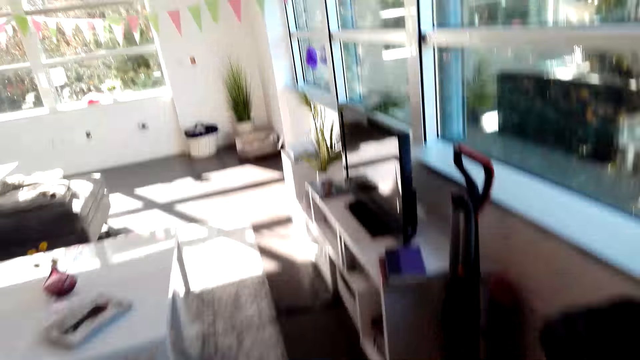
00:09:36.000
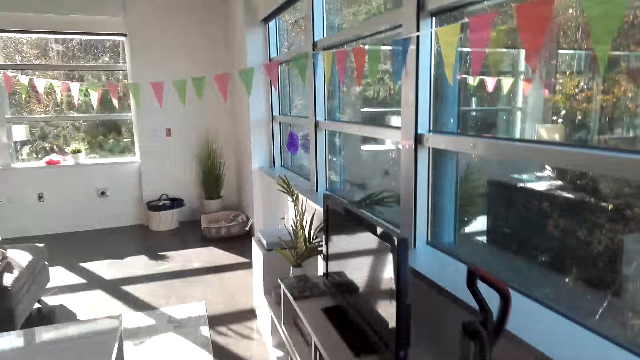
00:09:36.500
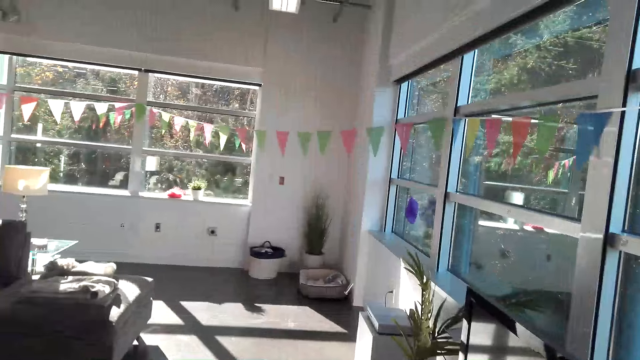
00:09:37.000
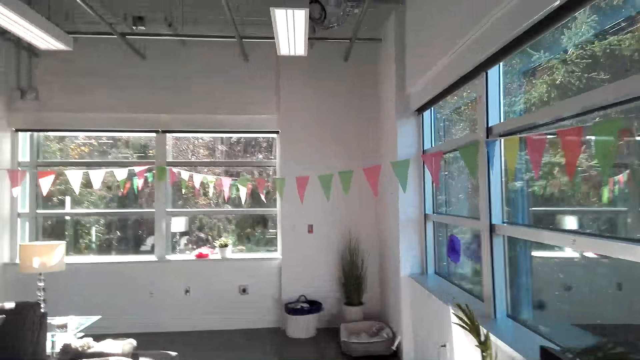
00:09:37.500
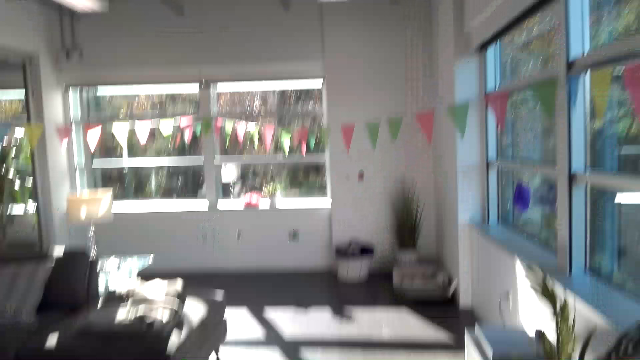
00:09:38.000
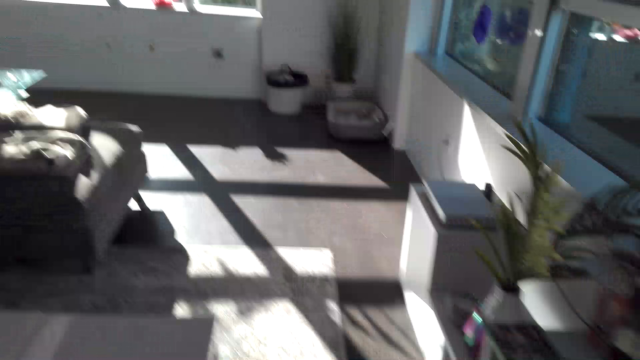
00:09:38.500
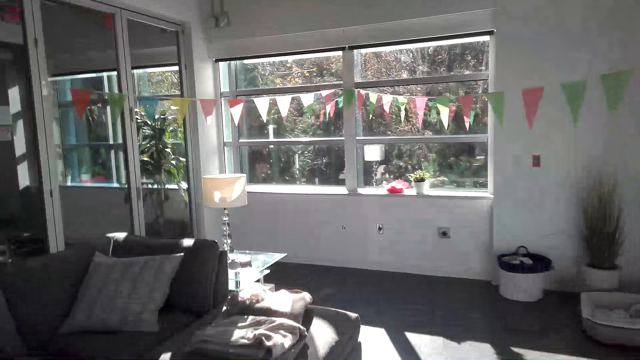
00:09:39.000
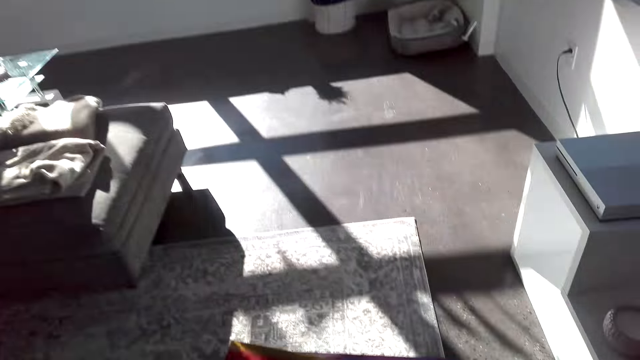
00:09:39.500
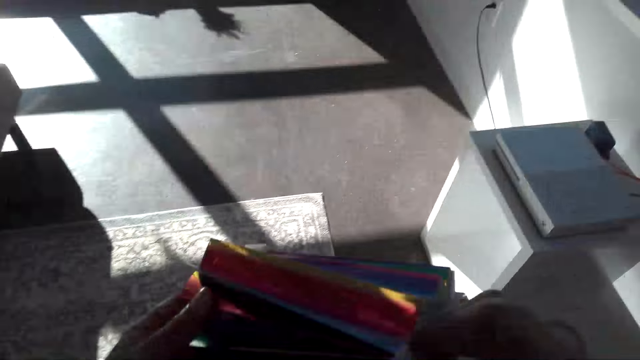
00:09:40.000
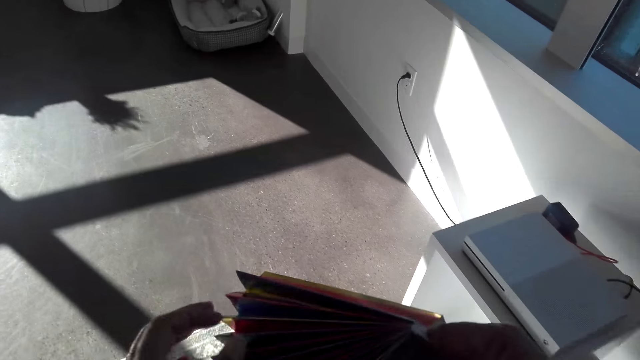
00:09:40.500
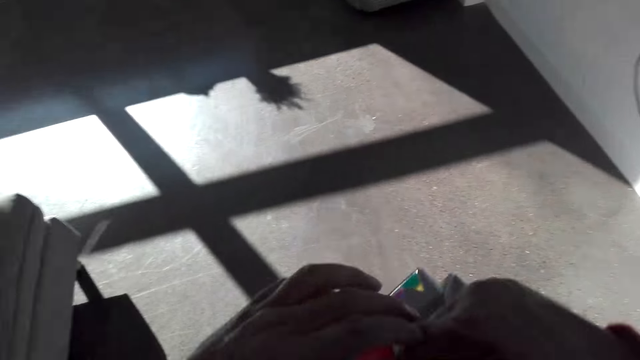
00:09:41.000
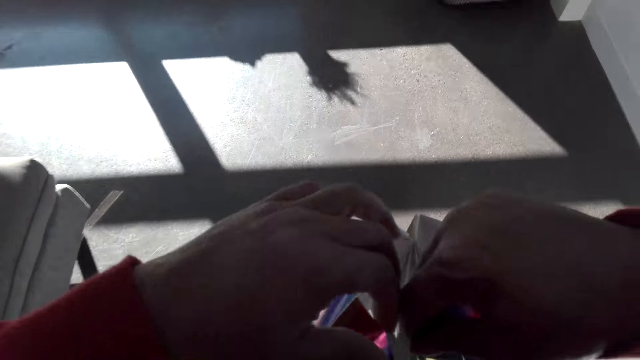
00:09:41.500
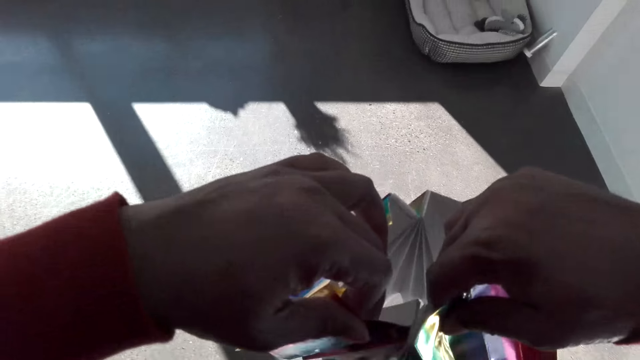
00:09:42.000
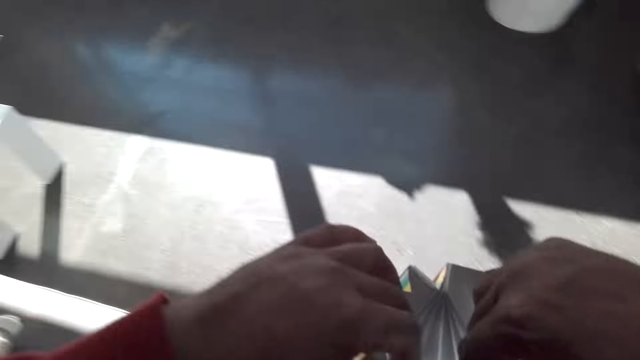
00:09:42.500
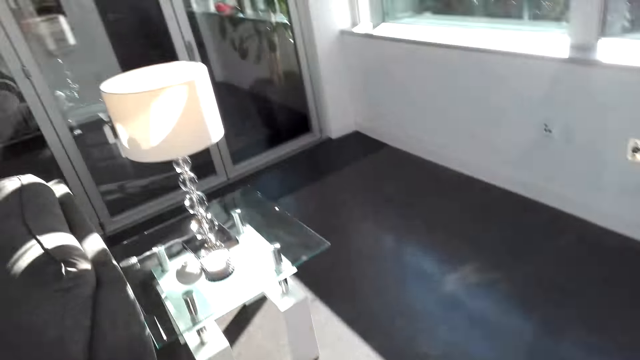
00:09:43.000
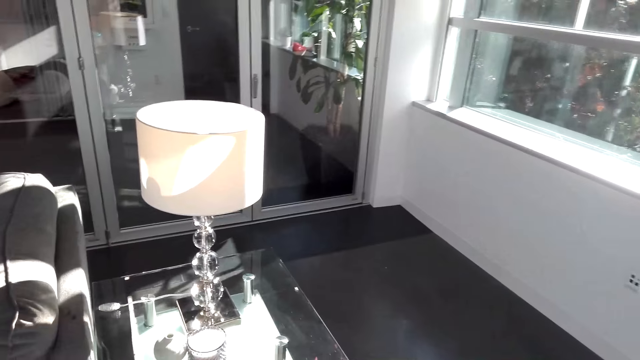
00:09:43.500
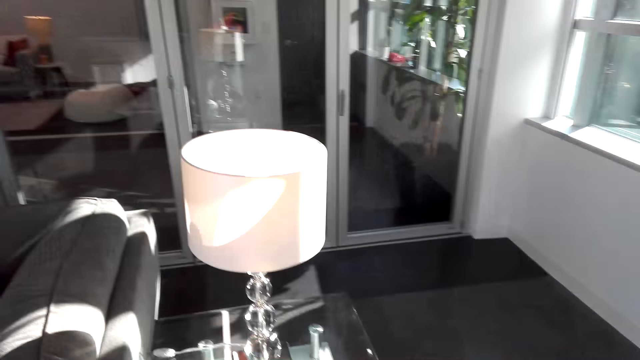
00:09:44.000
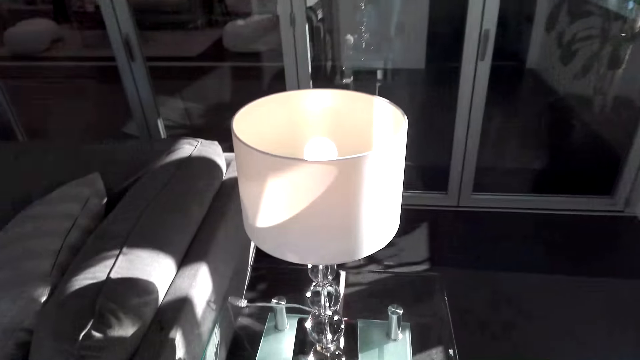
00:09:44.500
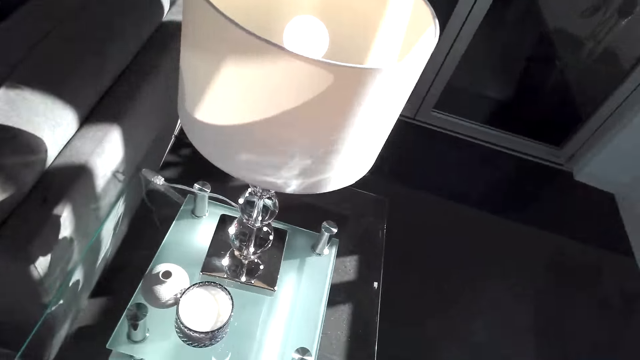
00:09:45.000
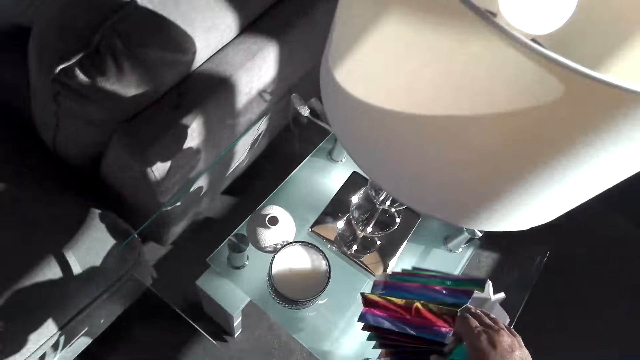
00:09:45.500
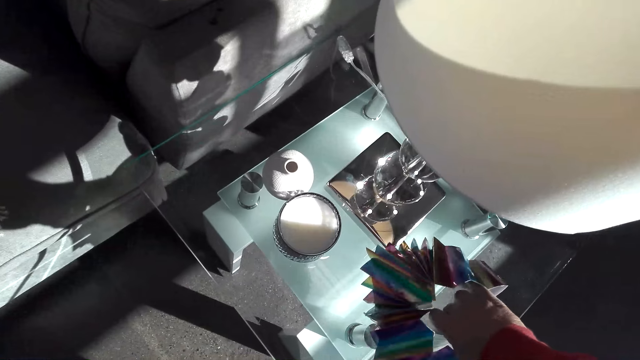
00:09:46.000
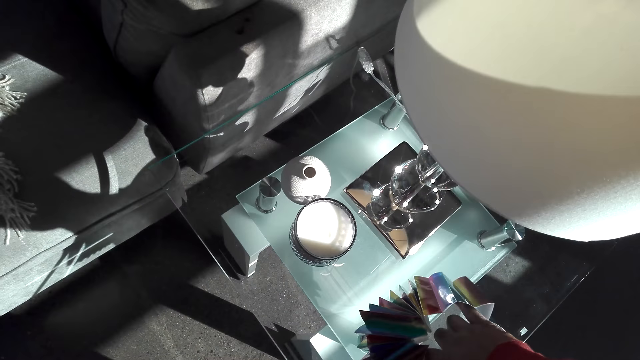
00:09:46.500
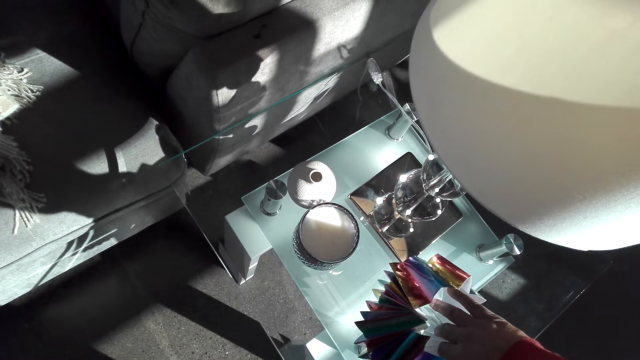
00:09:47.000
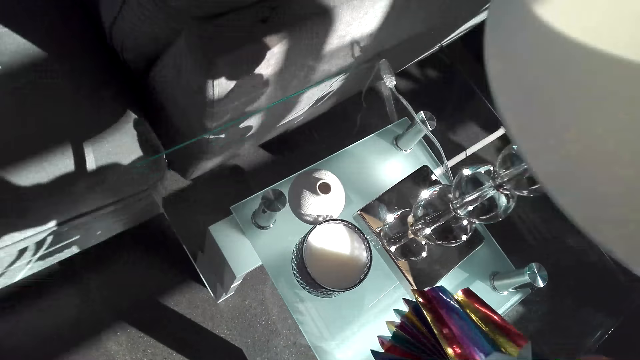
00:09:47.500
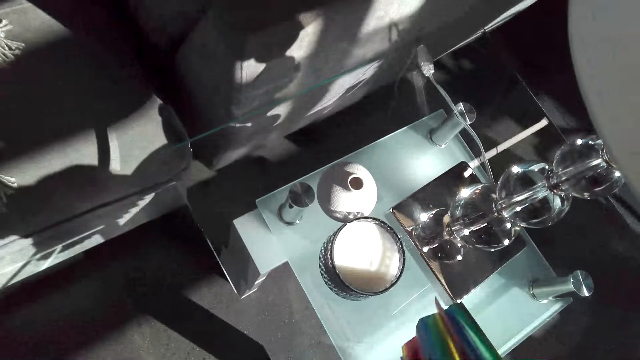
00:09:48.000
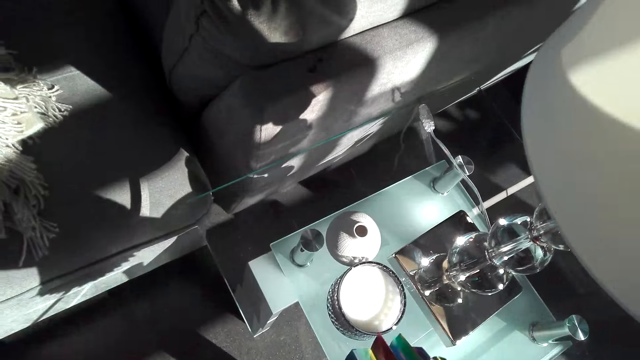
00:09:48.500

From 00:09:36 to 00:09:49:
The camera wearer adjusts the paper. They put the paper down.

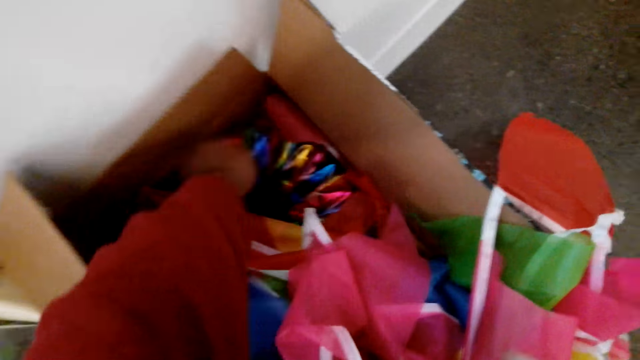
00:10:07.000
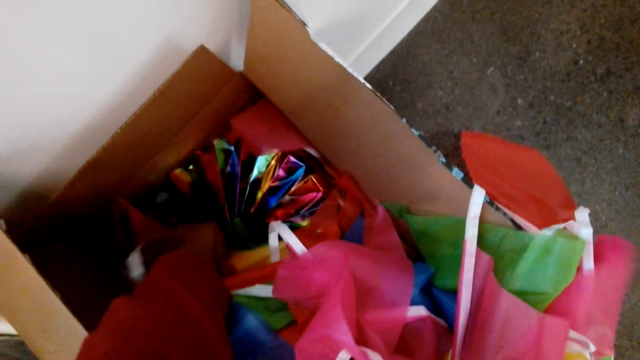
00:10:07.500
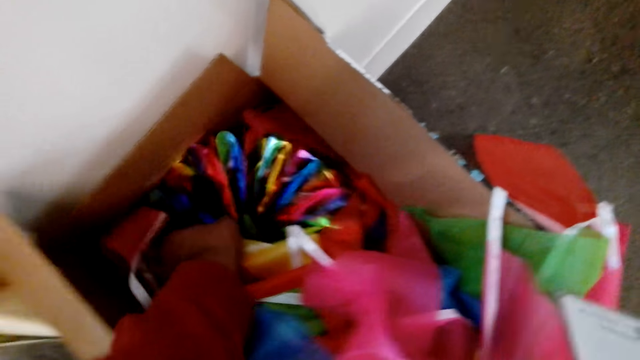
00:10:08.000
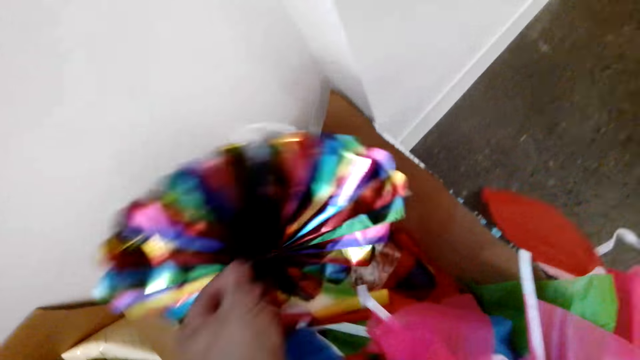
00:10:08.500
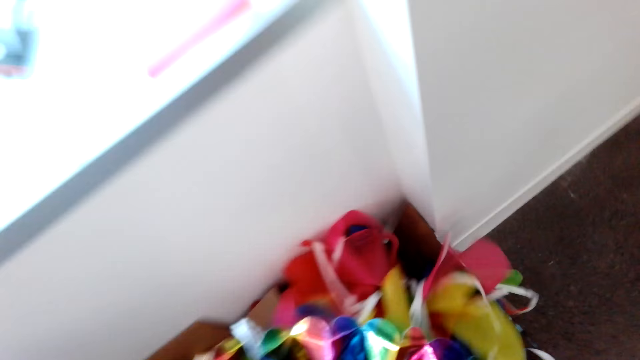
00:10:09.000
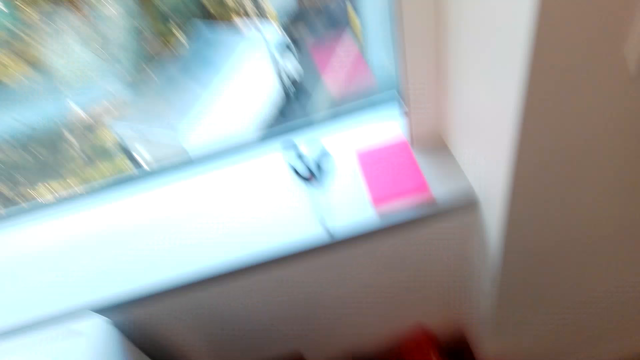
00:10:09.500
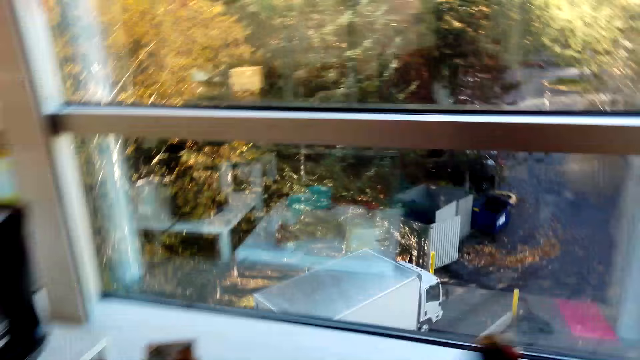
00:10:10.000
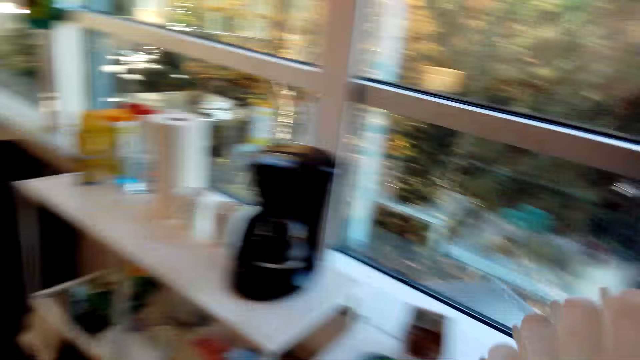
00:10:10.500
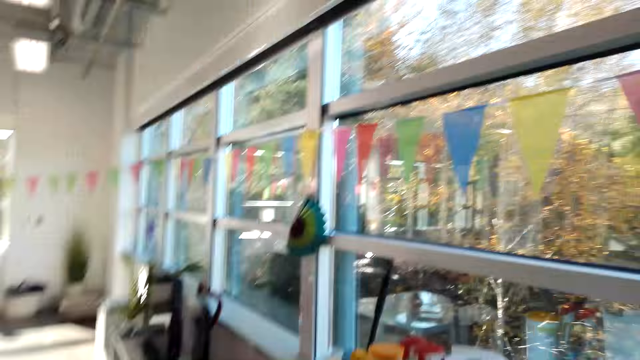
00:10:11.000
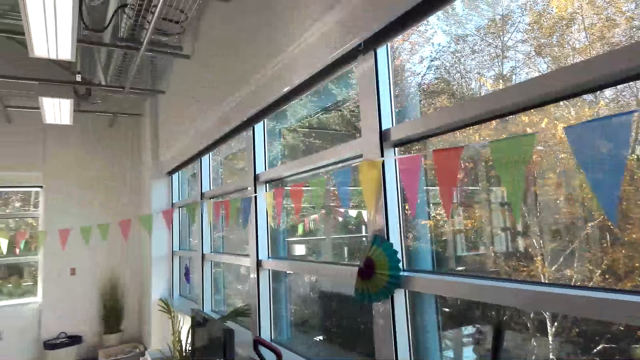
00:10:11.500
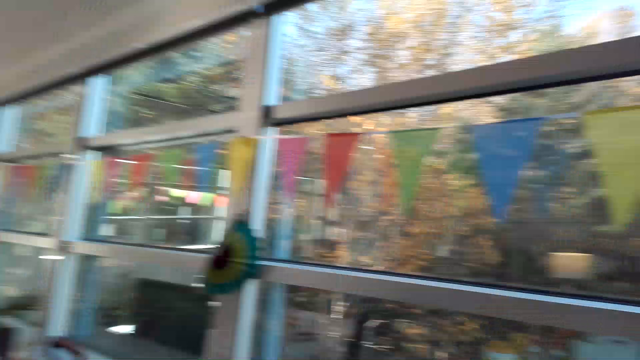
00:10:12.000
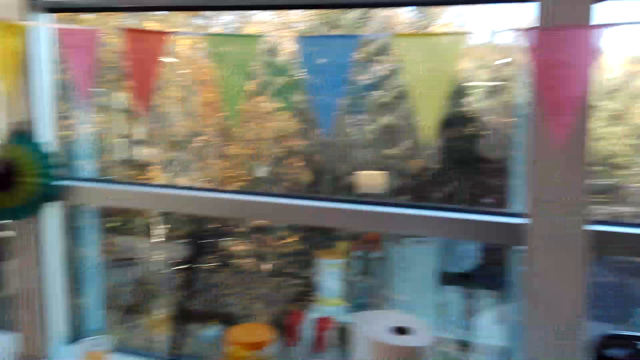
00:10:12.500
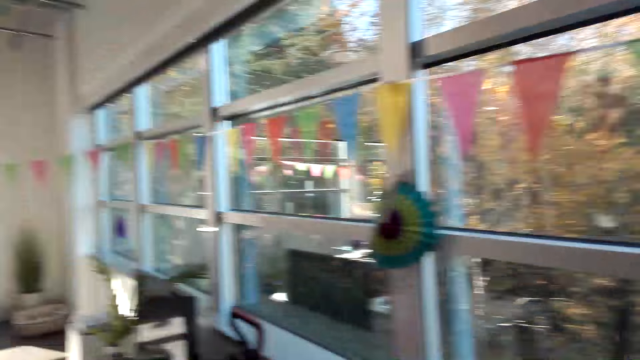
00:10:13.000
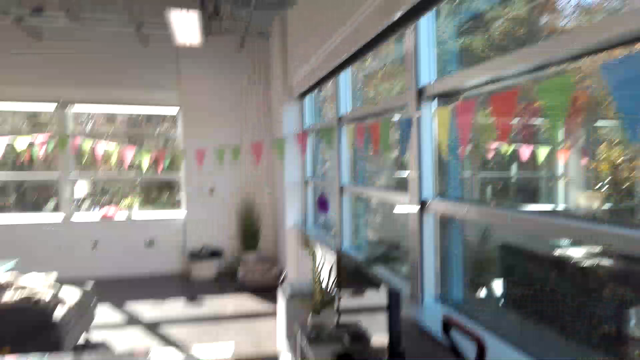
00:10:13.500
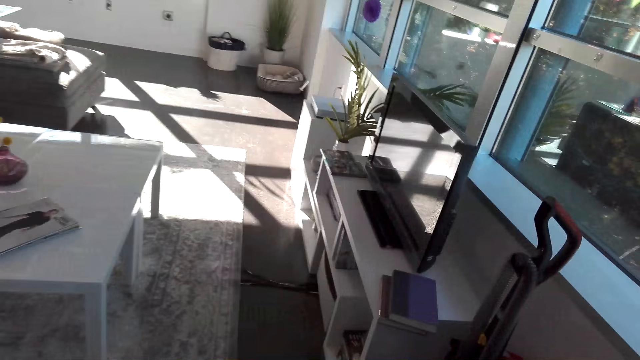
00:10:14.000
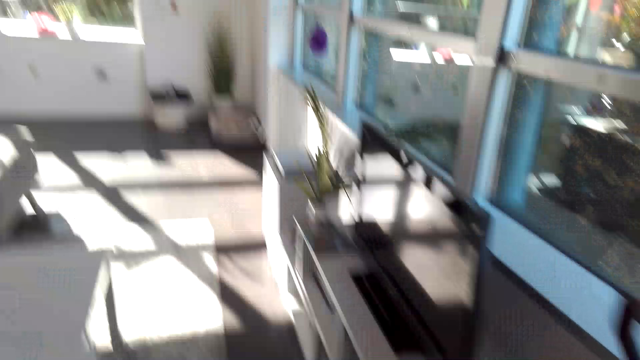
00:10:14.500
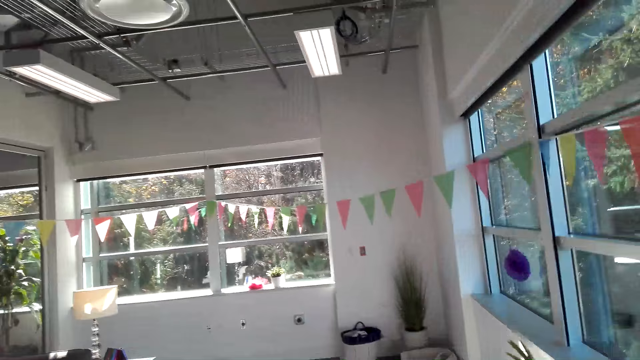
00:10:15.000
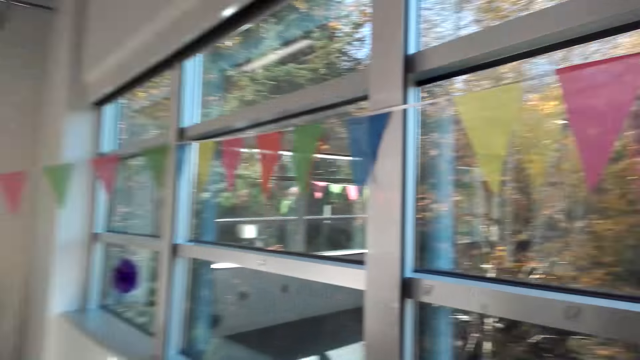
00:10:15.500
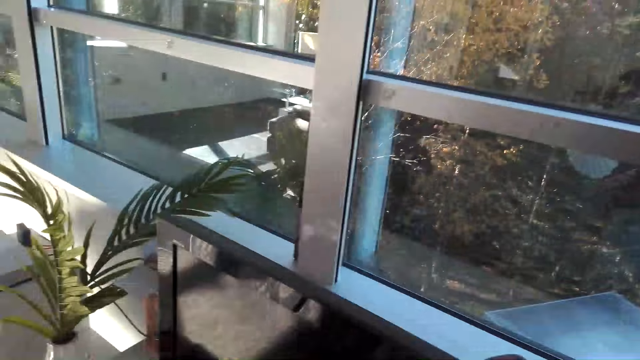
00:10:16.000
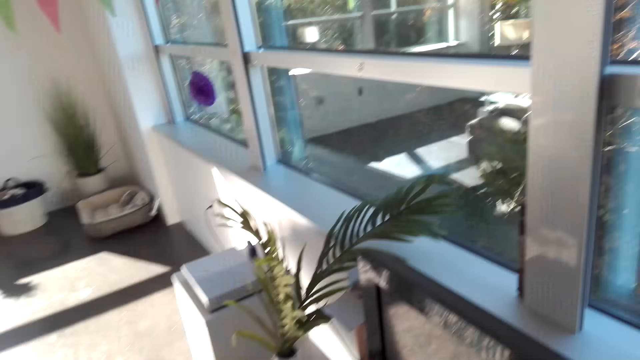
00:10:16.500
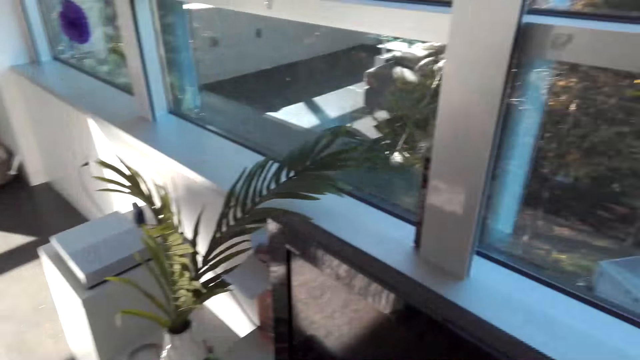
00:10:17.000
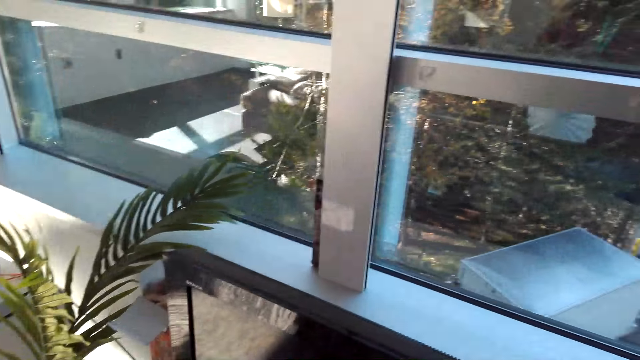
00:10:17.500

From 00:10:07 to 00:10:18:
The camera wearer picks up a decoration paper. They walk.
